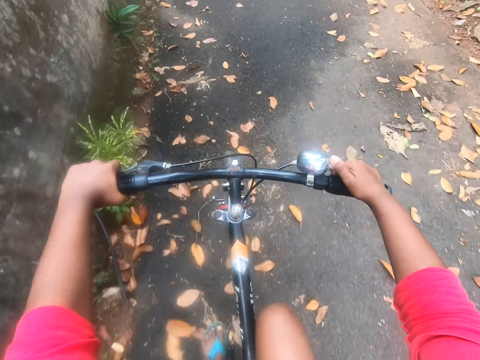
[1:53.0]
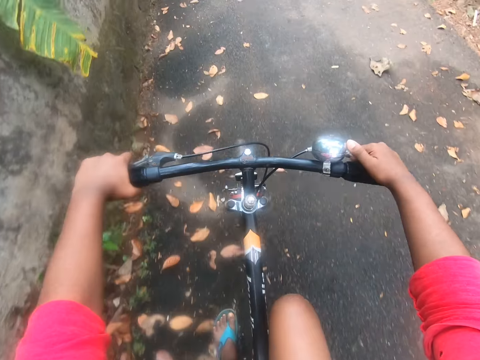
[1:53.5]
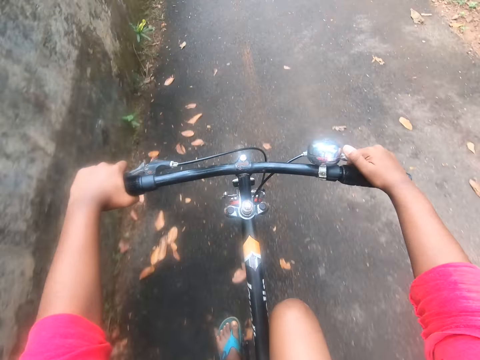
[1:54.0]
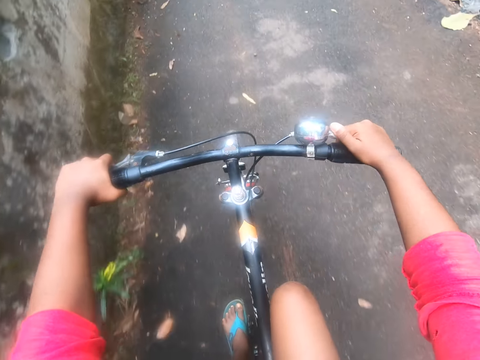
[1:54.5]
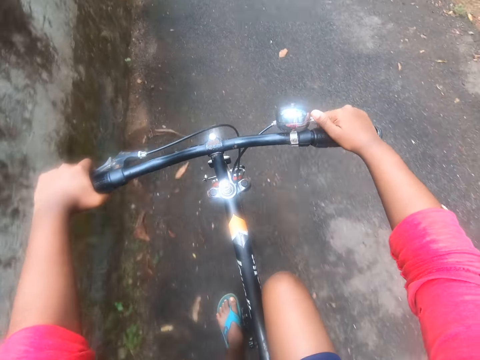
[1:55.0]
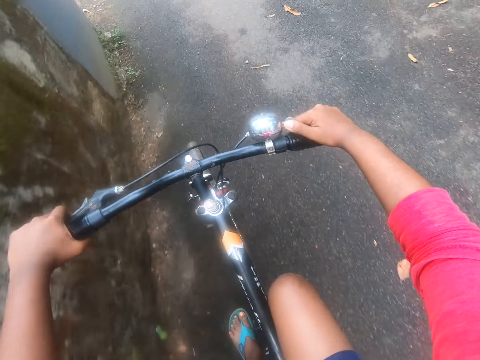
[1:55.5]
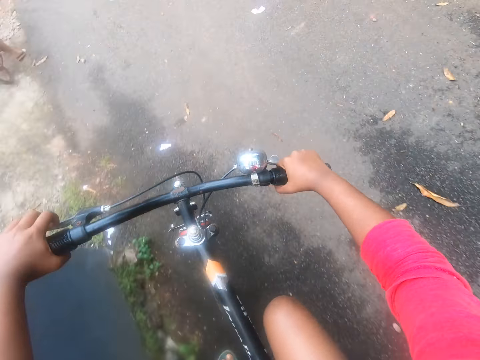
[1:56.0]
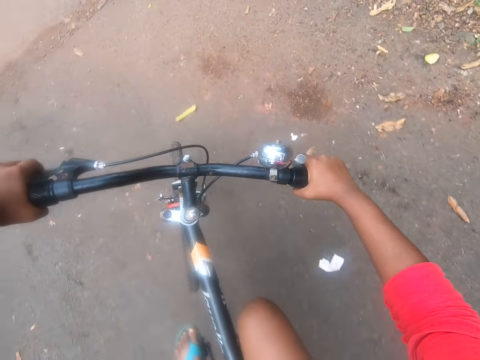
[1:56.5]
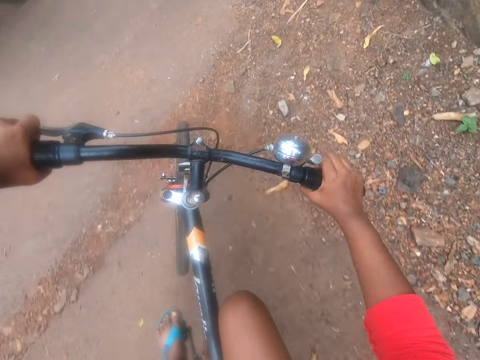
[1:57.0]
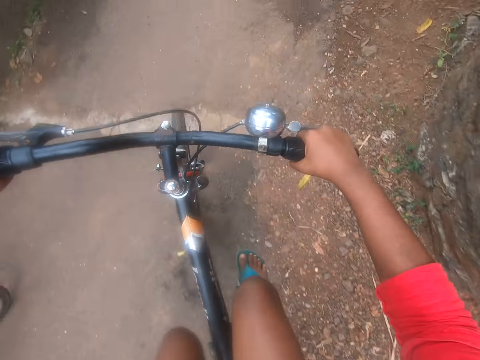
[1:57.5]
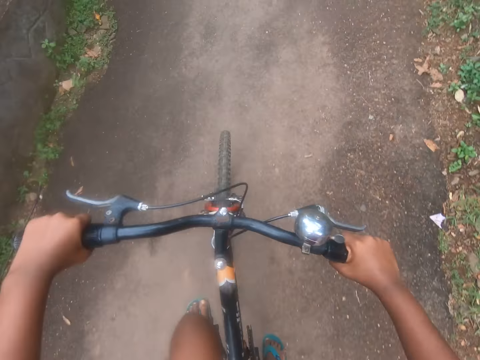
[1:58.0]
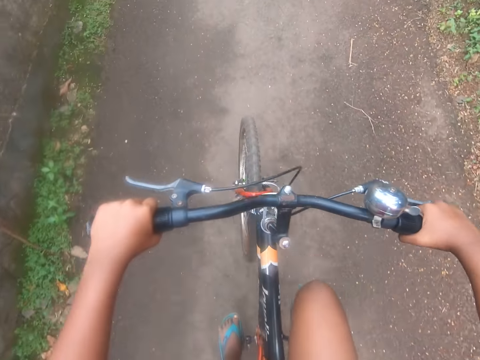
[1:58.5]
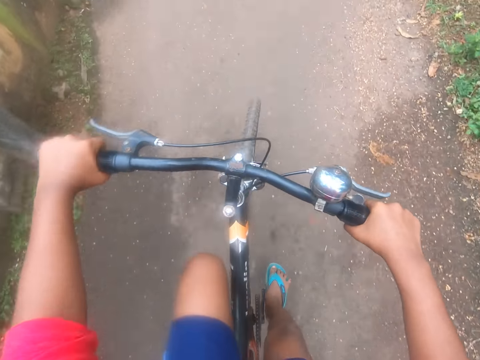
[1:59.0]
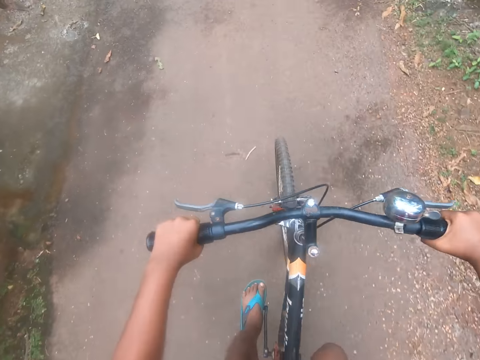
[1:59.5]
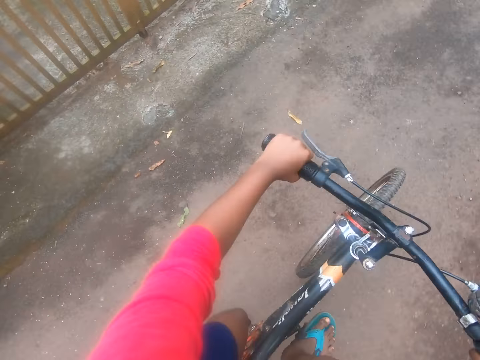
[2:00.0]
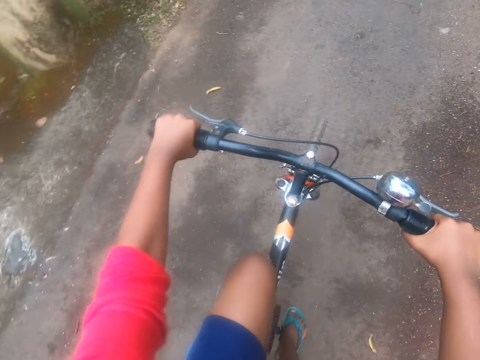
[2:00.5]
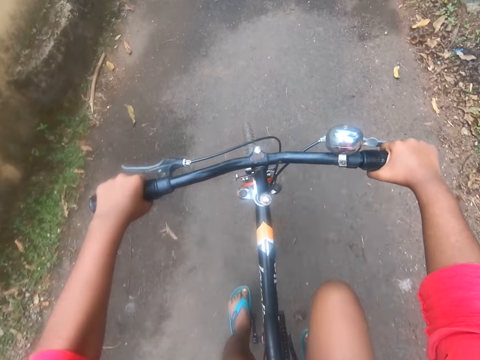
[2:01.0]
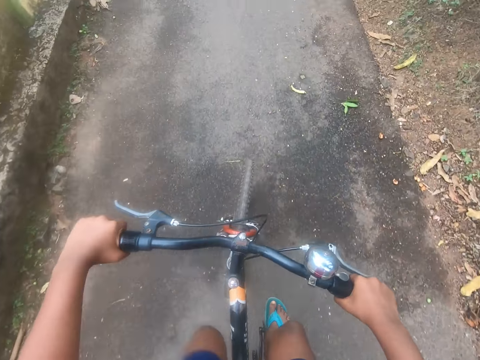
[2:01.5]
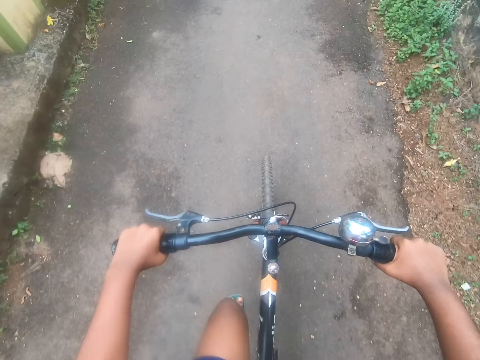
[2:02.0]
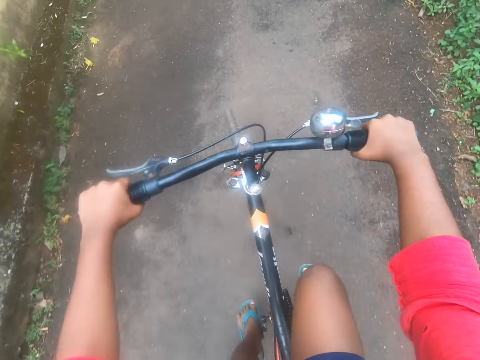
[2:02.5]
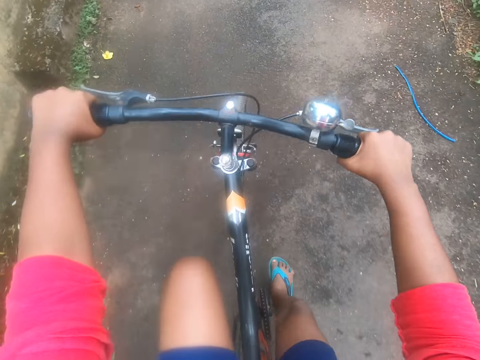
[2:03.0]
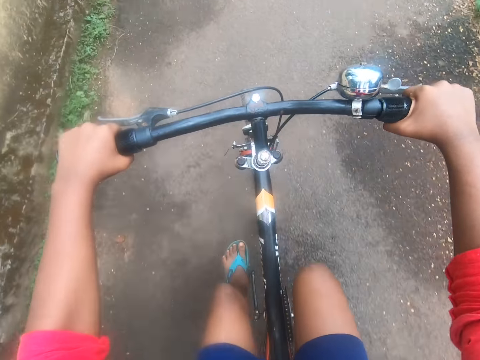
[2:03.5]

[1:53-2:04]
A person rides a bicycle. The camera wearer rides the bicycle. They make a right turning on the road. They ride past a bicycle. They continue pedaling with both feet. They make a sound with the mouth. They continue breathing heavily.

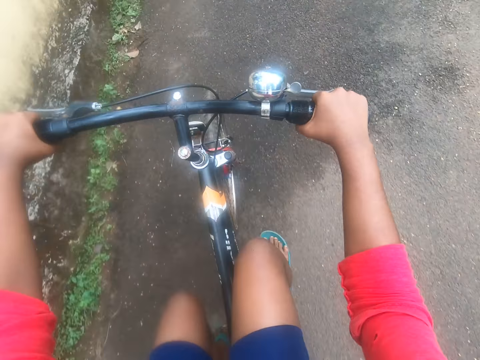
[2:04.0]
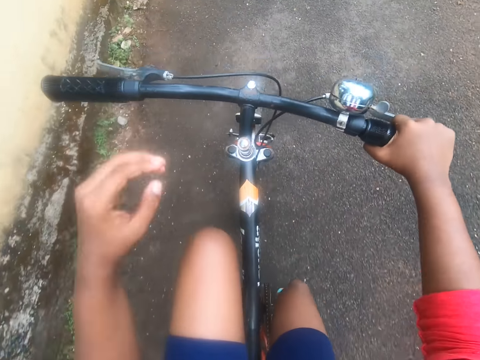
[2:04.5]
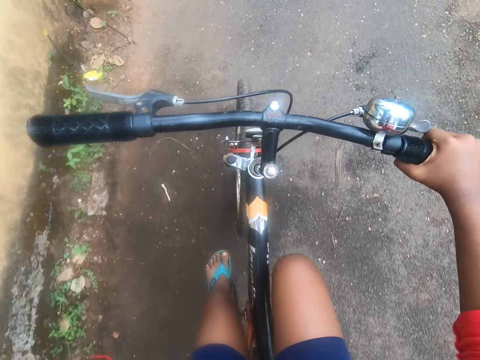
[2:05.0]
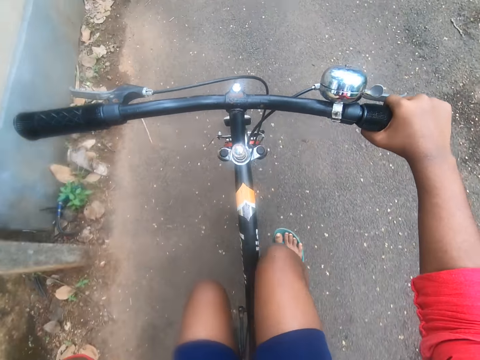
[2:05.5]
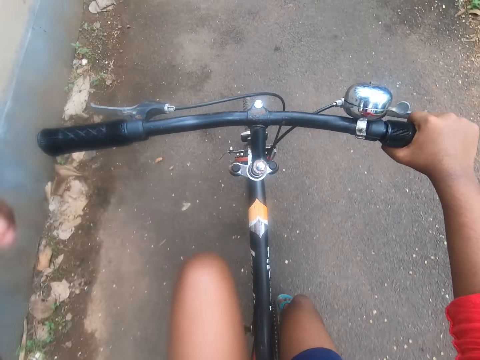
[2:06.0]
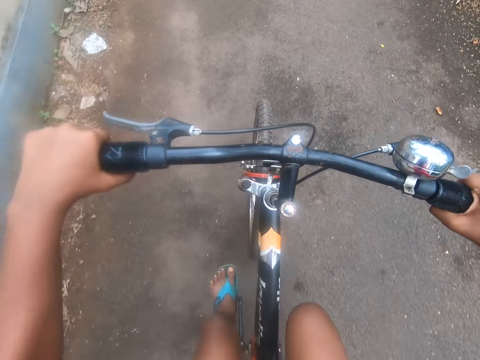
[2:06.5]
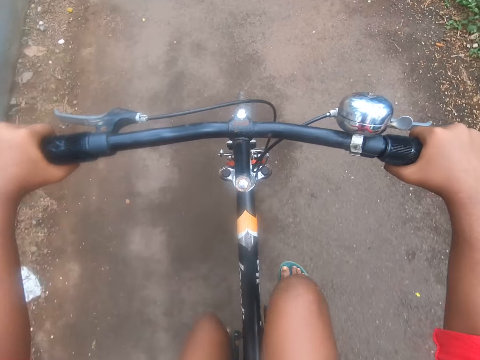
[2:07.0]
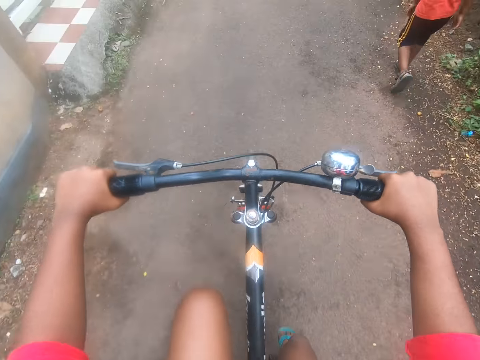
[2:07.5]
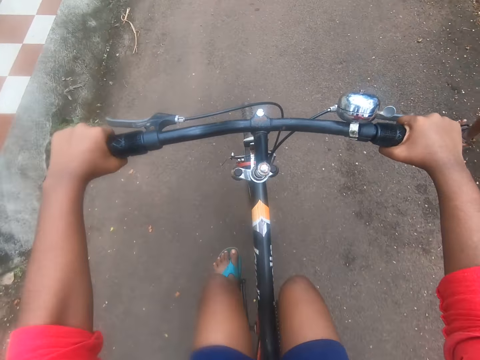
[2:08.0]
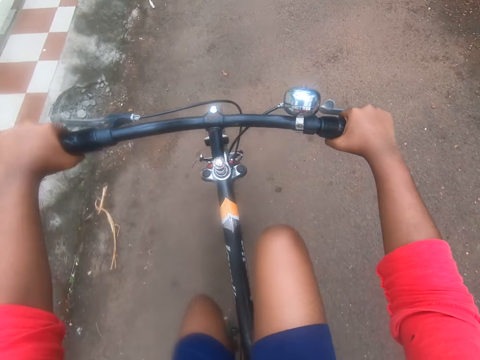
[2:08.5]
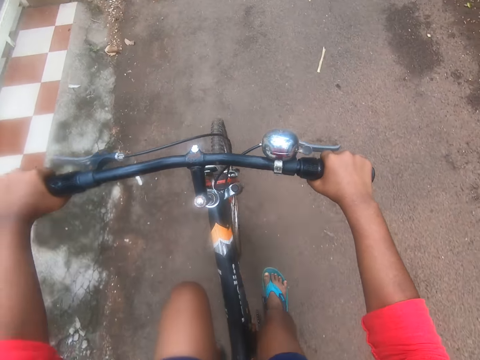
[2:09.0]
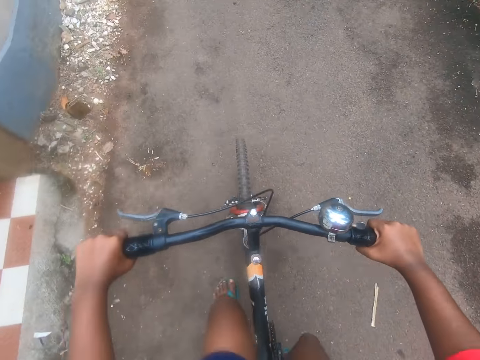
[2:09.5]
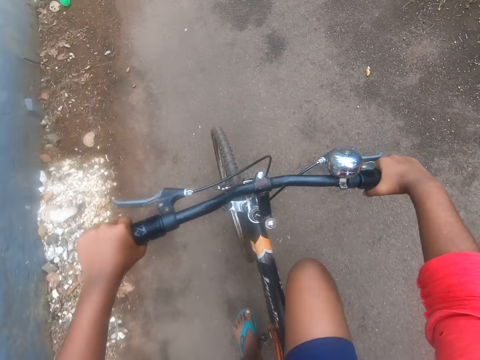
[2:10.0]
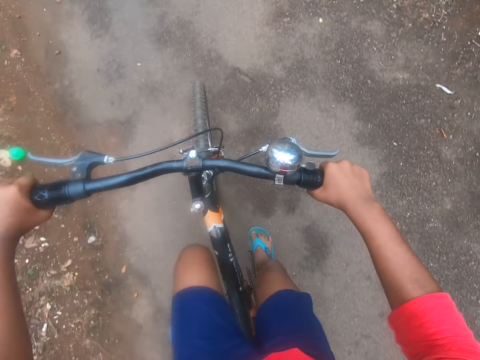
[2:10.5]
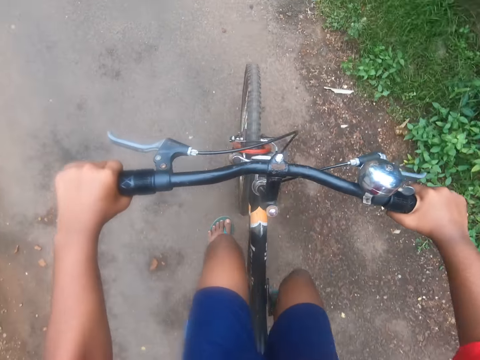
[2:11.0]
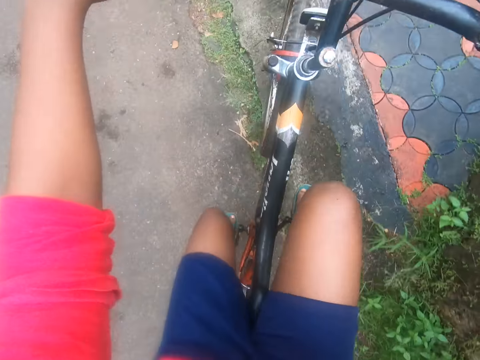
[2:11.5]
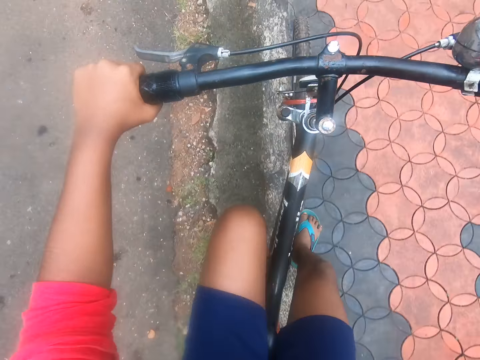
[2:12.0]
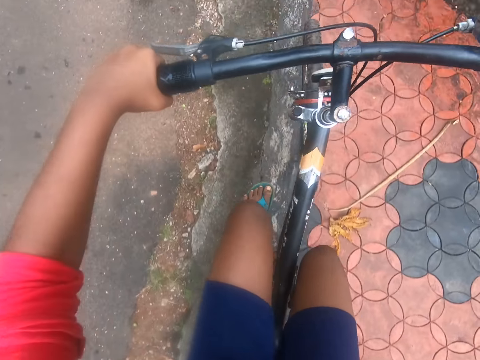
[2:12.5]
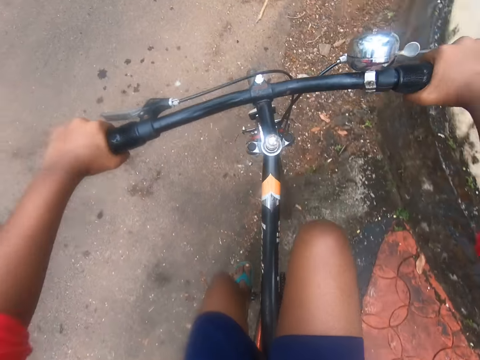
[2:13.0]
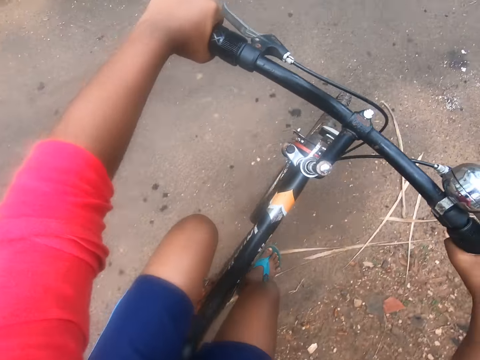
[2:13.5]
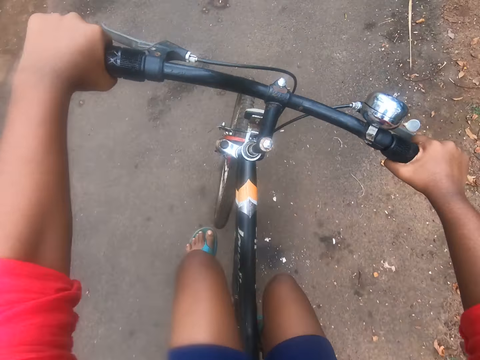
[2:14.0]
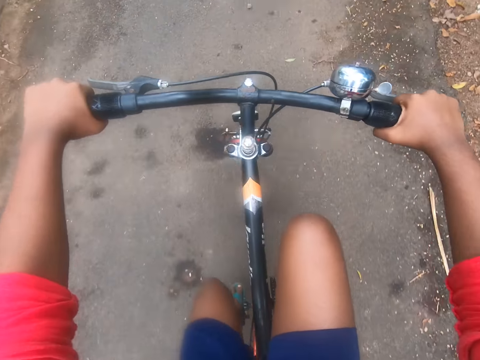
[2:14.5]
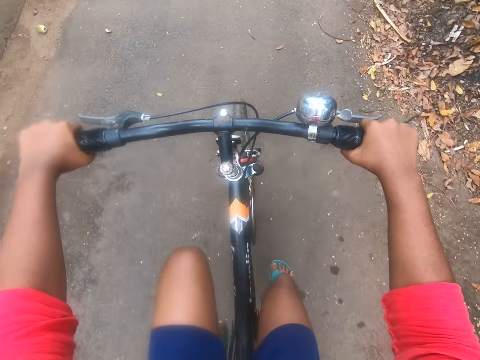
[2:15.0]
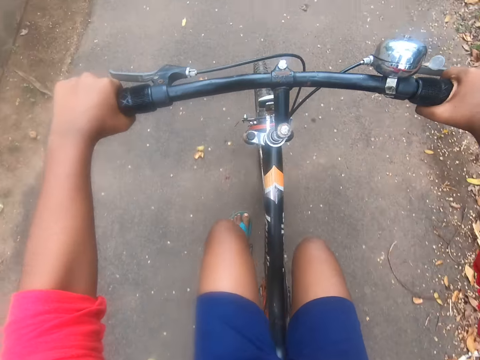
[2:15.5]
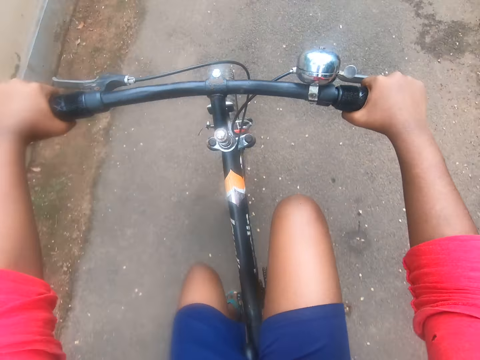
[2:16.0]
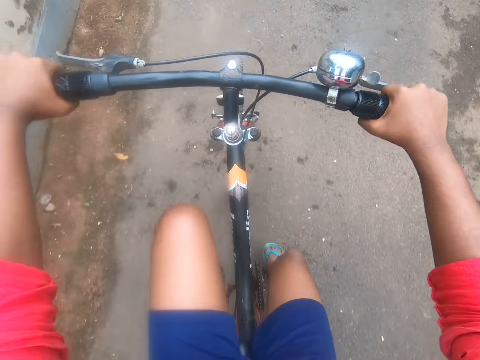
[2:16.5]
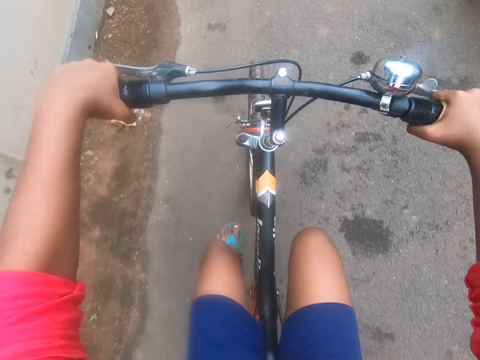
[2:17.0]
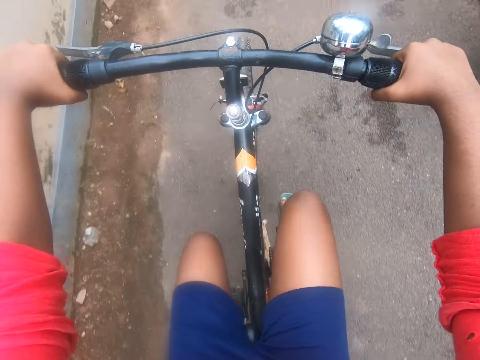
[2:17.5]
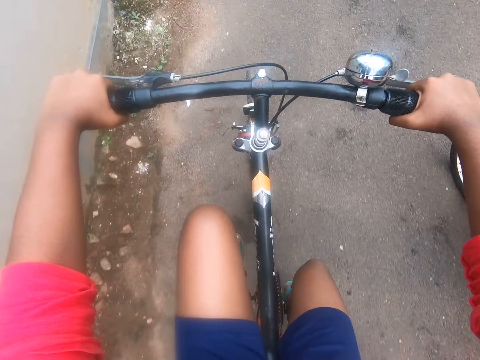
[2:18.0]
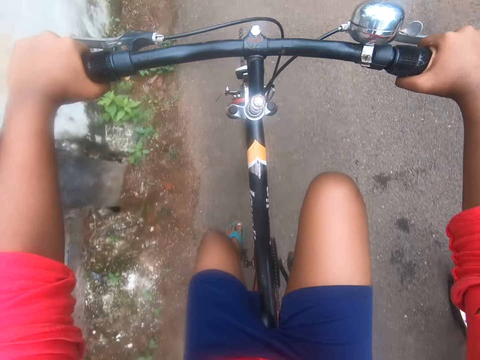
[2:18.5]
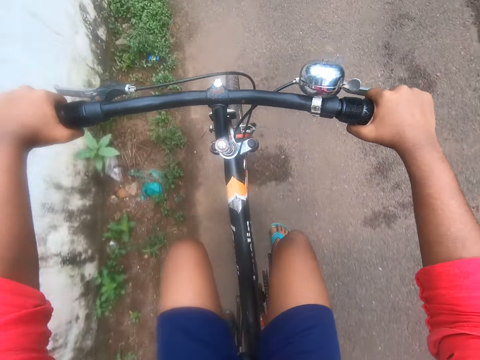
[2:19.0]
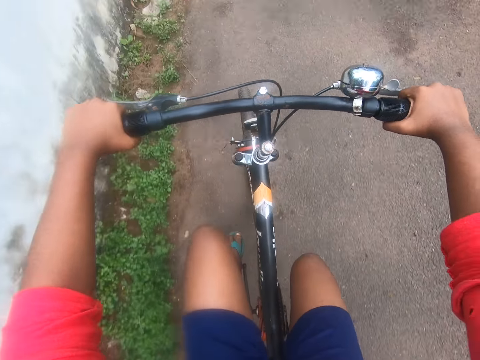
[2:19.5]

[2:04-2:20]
The camera wearer removes the left hand from the brake lever. They place the left hand back on the brake lever. A child walks by the road side. The camera wearer rides up a brick floor. They ride down the brick floor. They ride past a bicycle.
